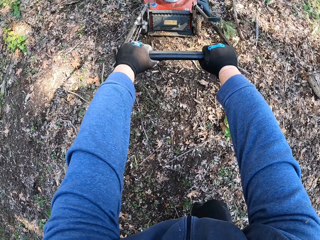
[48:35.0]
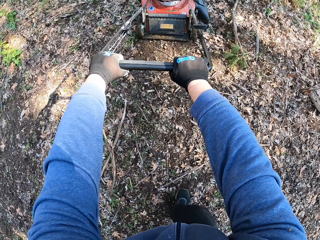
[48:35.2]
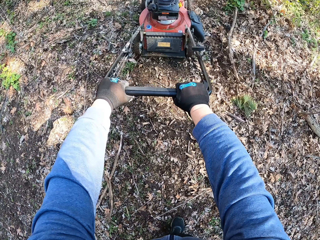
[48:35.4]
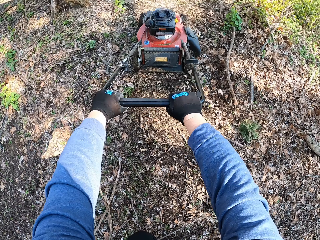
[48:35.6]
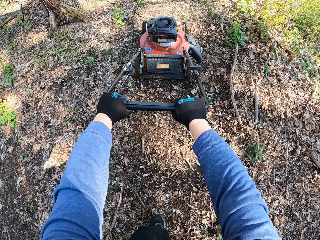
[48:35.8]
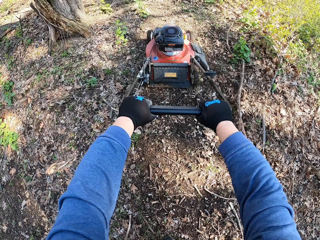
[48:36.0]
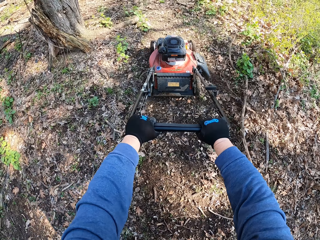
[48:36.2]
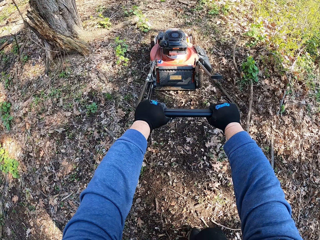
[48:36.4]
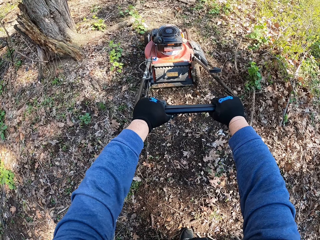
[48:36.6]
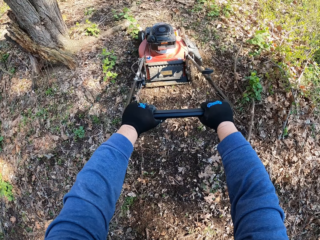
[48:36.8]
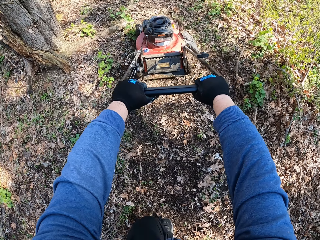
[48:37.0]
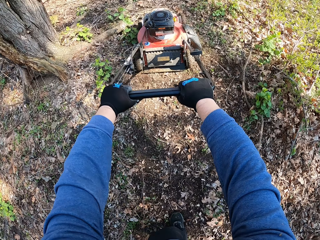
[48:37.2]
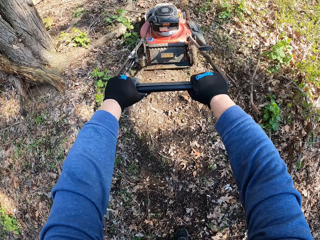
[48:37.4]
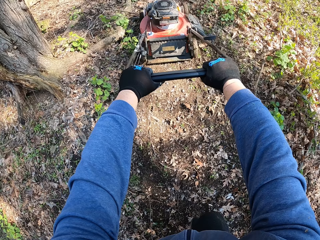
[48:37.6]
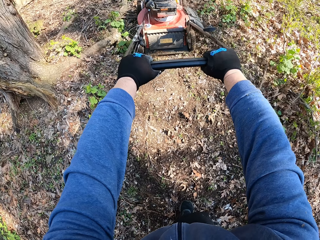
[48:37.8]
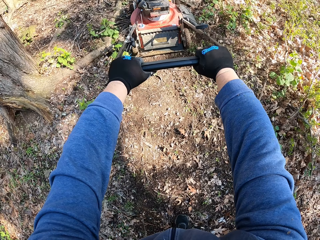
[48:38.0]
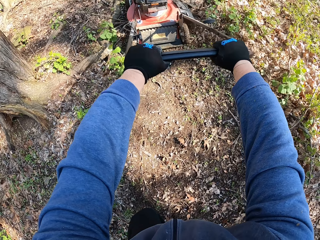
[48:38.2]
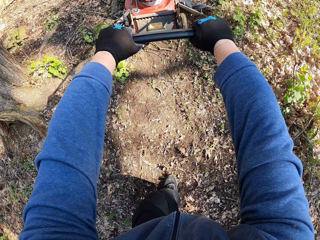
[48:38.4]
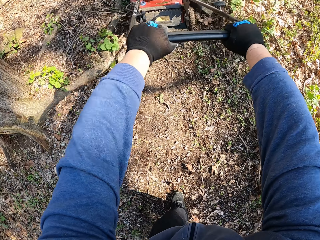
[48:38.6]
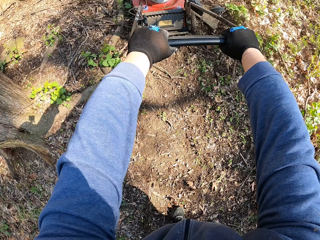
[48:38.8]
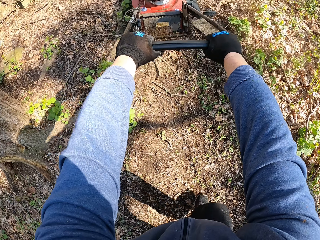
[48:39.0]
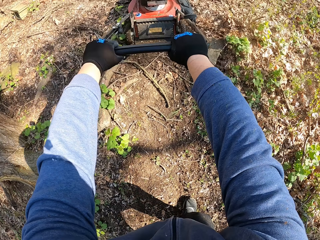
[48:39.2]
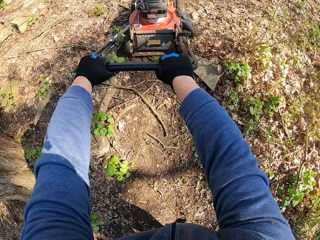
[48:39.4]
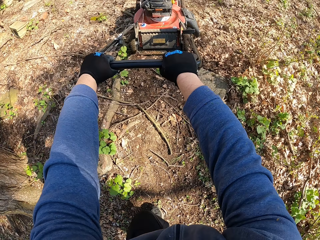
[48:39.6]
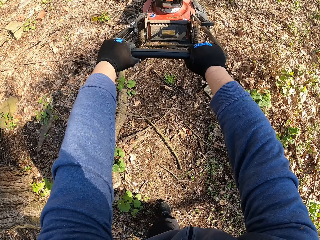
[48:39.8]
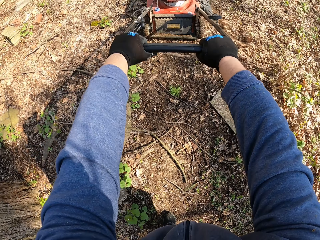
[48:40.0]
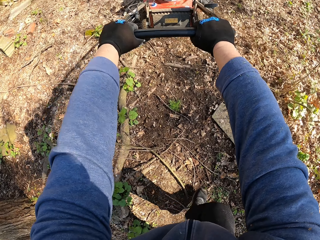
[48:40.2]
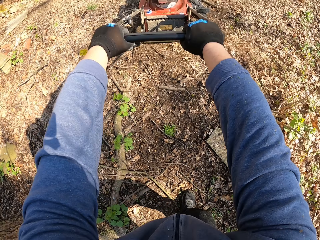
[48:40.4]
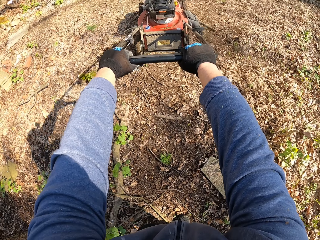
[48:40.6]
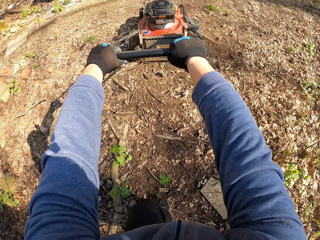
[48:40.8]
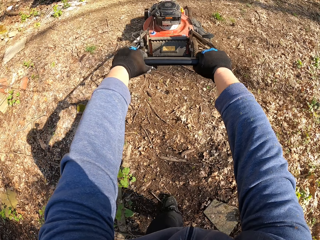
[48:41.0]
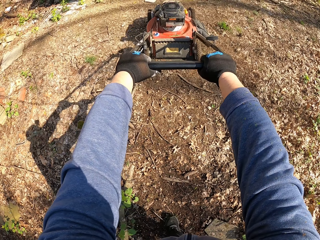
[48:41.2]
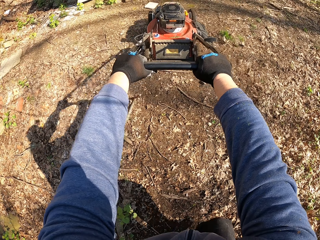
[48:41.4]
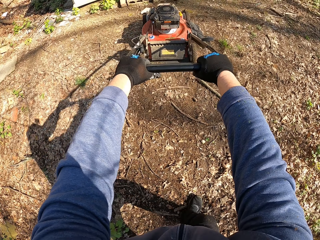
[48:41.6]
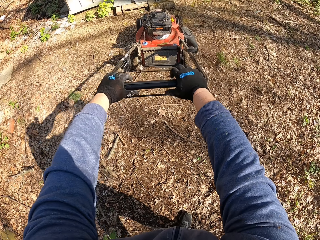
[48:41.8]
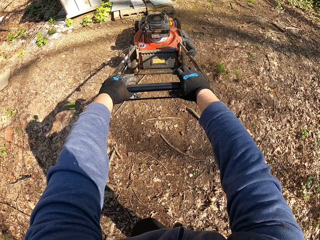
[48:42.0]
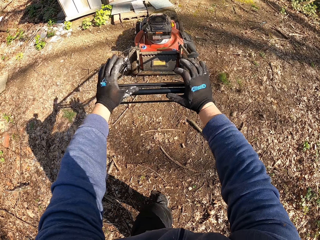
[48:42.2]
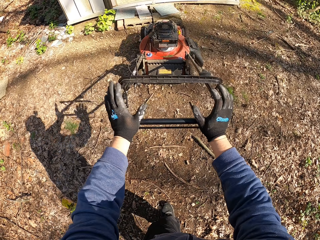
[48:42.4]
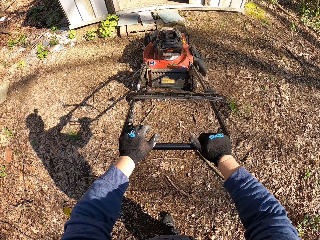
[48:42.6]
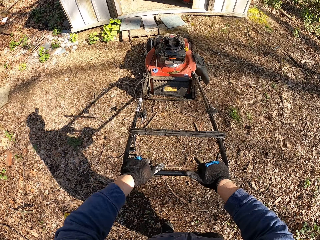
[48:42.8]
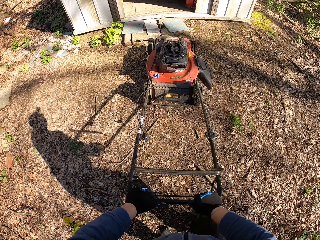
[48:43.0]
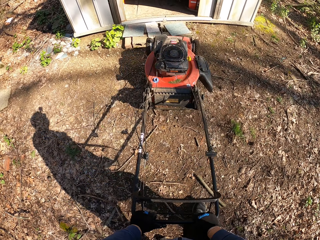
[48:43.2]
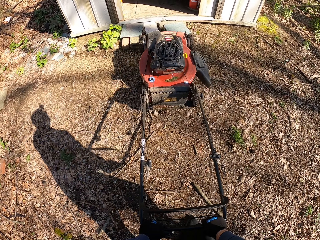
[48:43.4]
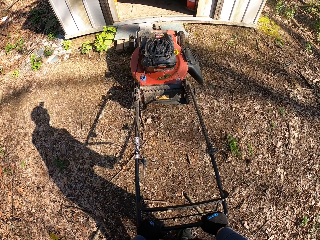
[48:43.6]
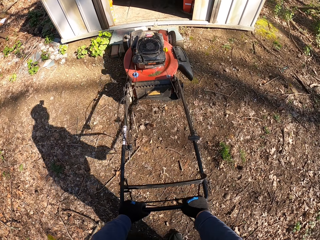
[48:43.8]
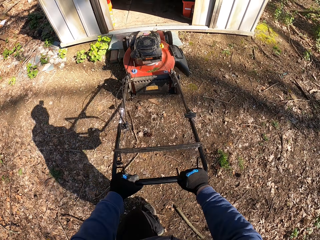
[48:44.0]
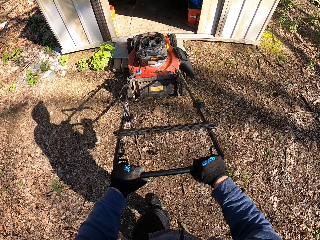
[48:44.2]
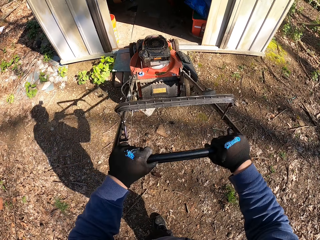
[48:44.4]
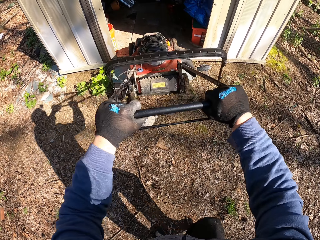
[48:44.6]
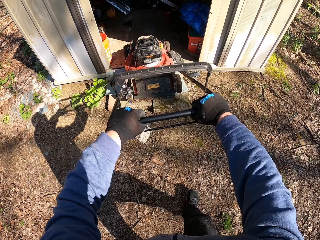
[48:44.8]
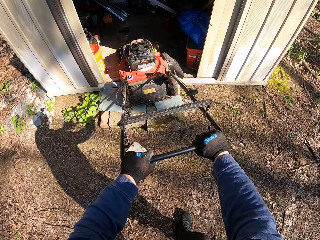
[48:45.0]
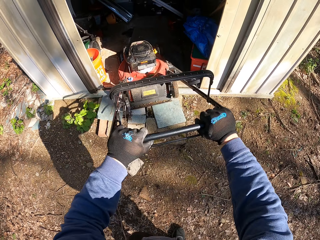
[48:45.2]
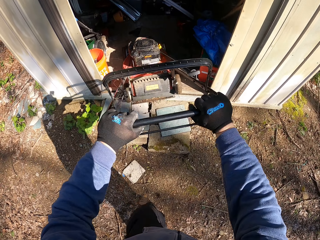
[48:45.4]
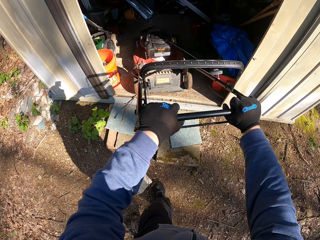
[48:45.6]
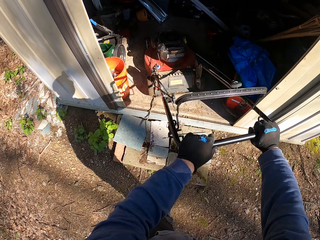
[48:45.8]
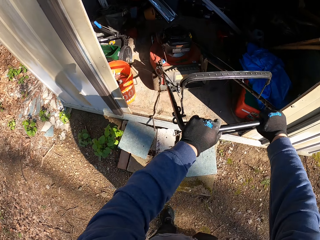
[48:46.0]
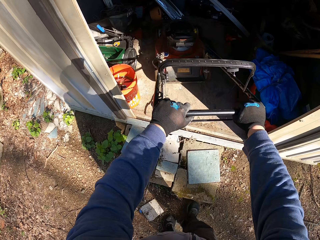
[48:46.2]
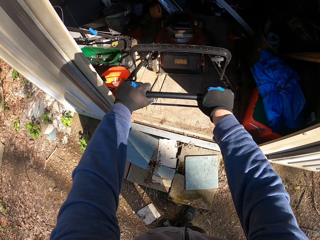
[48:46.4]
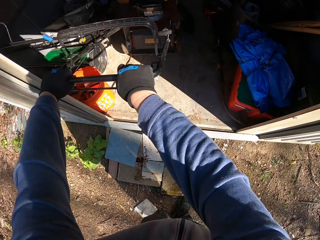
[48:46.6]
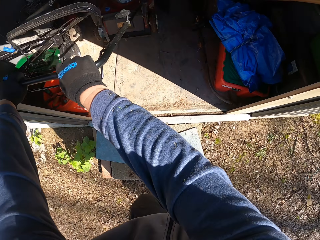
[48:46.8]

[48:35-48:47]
The camera wearer drives the lawn mower on the sand. They push the lawn mower into a garage. They drive the lawn mower into a store.

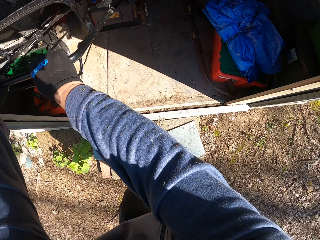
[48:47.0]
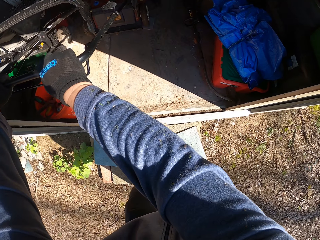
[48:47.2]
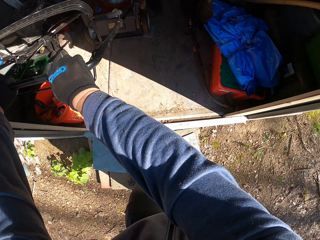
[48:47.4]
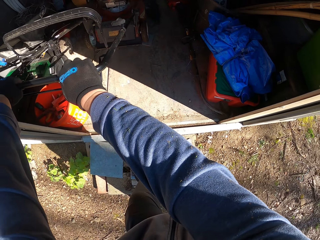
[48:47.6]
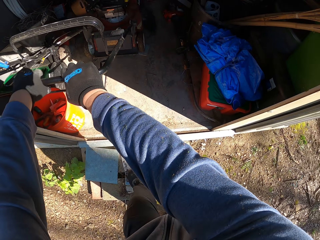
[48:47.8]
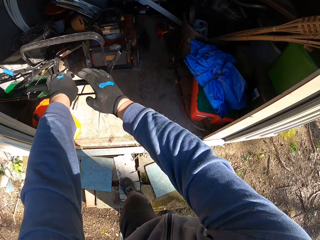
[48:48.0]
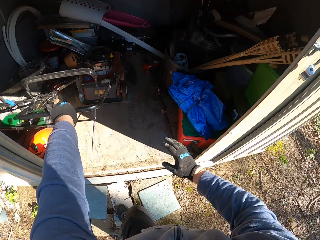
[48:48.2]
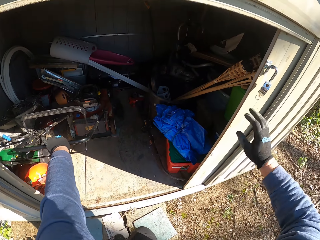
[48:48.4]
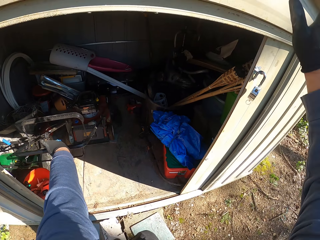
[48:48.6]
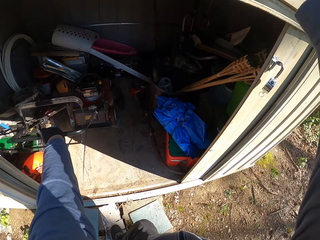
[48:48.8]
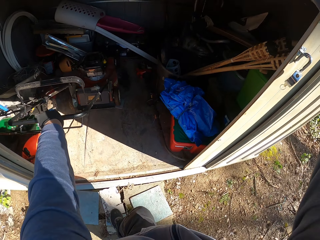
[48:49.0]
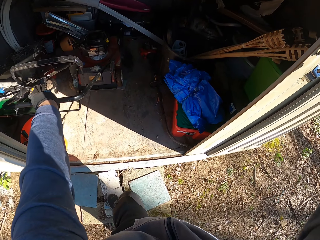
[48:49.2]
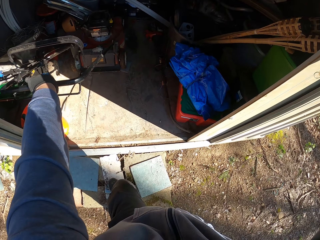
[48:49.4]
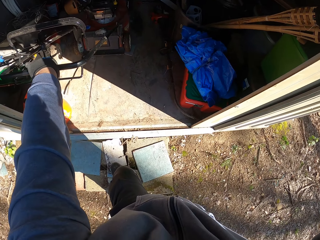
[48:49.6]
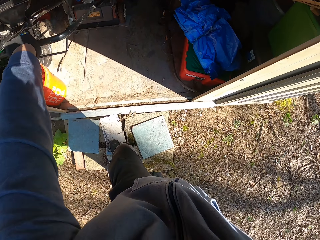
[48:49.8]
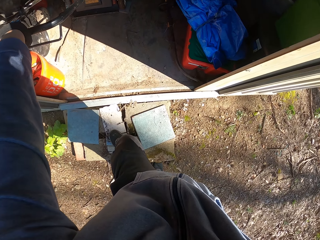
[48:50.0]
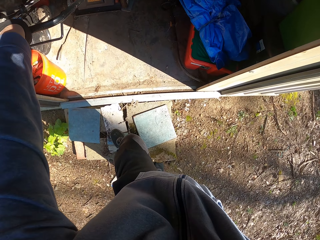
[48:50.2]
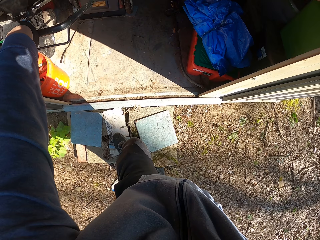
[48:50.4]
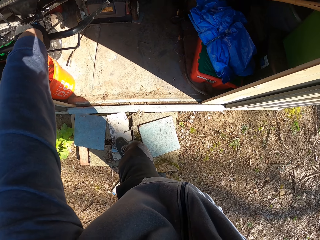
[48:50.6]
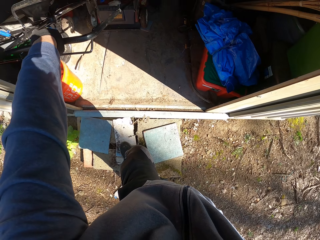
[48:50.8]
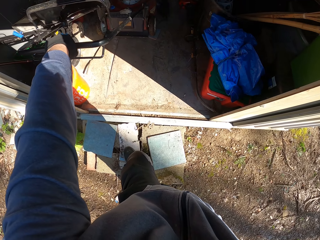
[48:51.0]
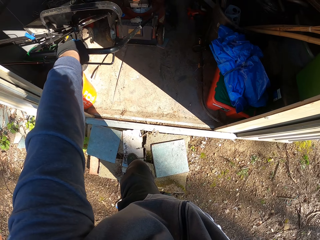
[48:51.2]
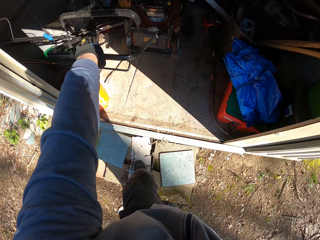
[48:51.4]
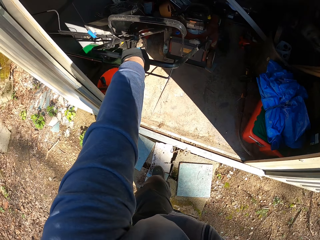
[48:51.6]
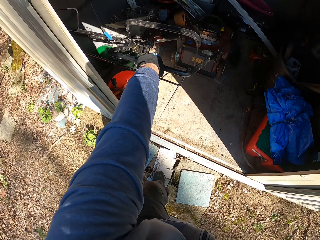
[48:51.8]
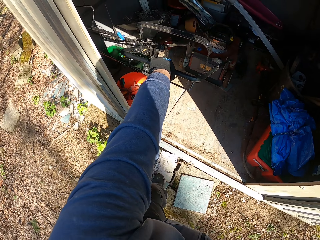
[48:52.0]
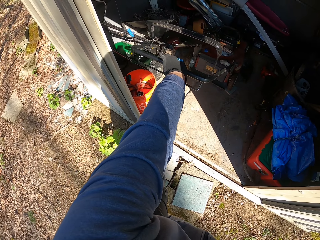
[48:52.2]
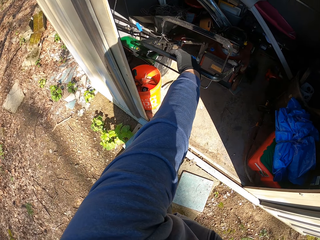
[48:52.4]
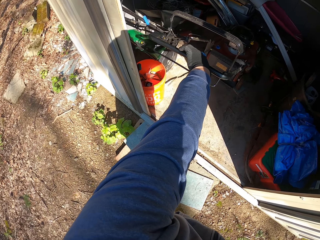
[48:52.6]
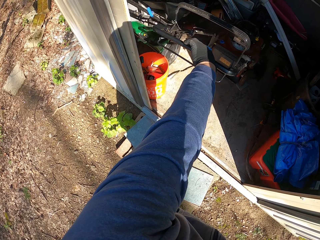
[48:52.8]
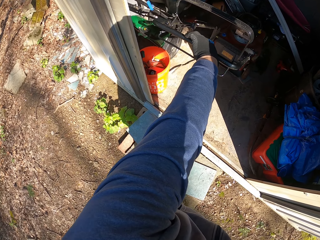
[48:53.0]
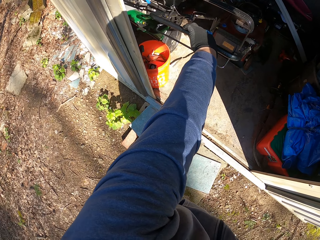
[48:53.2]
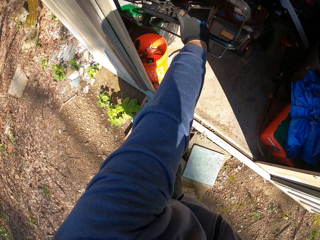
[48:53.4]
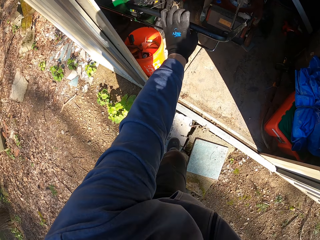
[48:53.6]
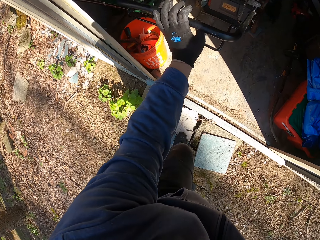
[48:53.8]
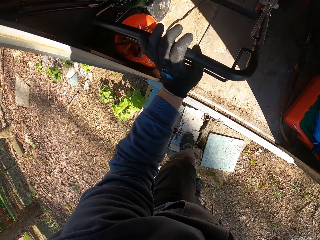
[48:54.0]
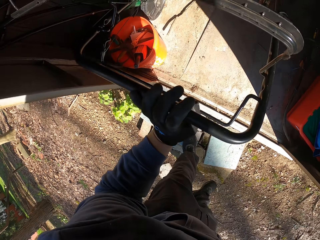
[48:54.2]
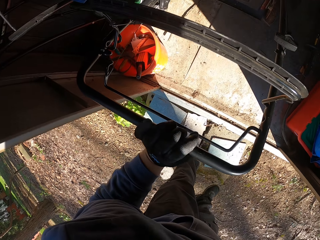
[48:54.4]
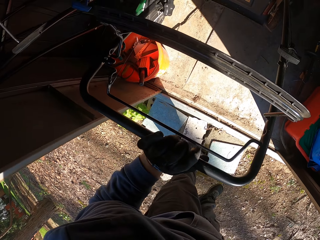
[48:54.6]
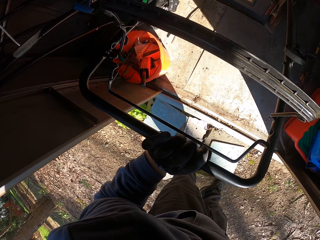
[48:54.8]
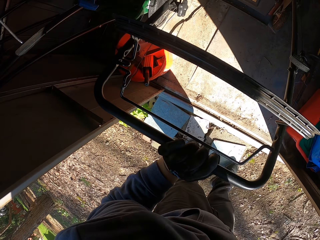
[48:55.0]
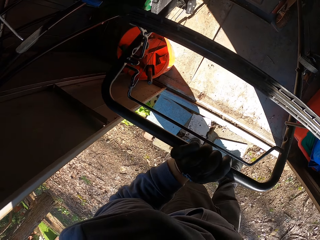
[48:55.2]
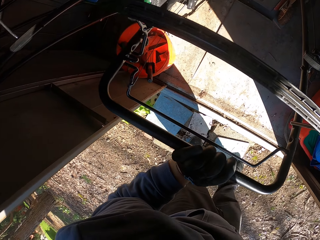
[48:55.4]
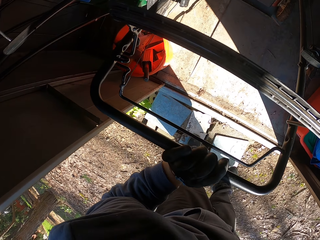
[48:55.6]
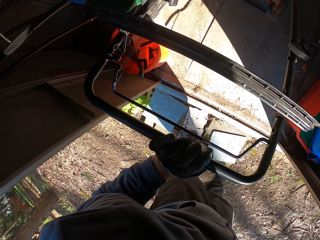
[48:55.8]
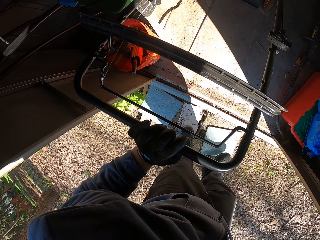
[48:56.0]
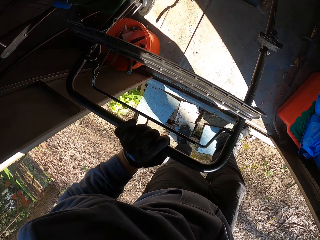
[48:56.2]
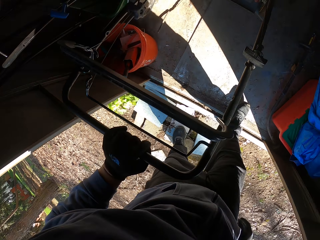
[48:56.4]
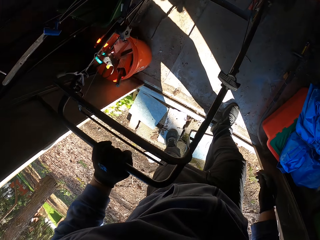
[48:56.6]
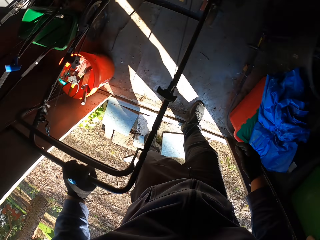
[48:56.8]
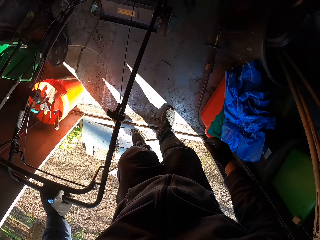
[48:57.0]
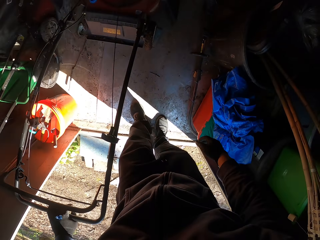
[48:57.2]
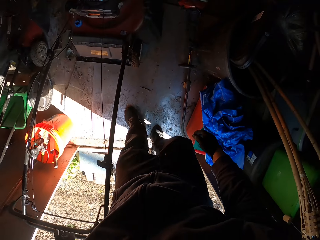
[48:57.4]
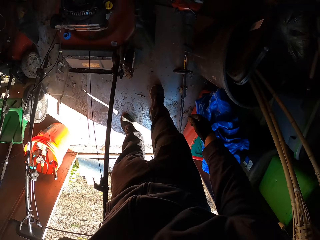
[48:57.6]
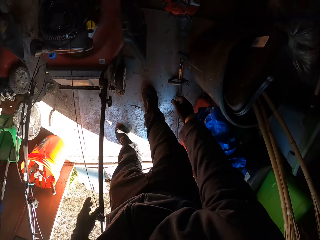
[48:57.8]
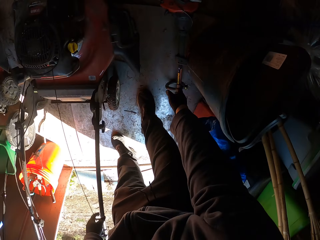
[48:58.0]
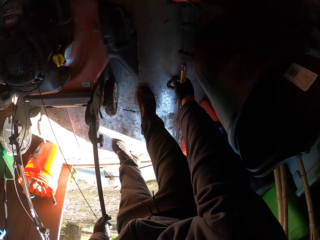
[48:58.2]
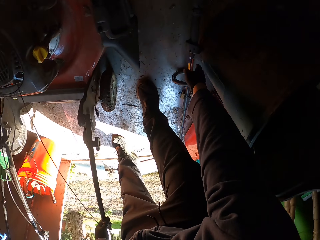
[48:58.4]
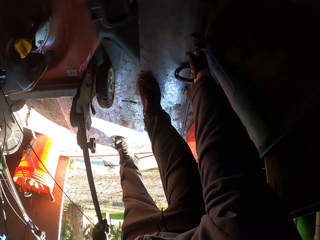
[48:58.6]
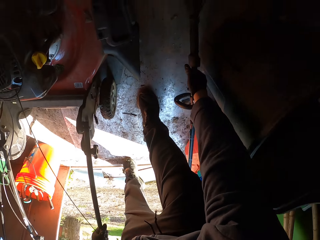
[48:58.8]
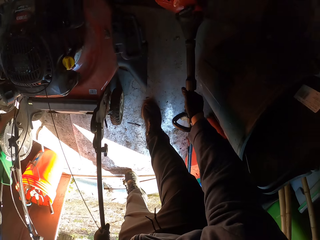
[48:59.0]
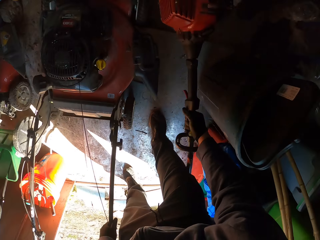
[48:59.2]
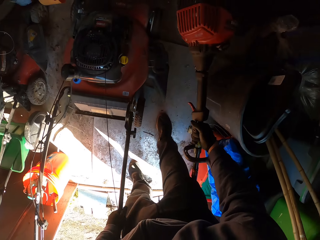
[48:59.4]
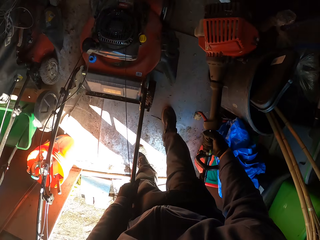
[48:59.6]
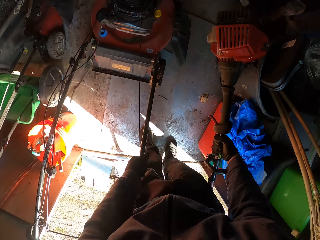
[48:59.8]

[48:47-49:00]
The camera wearer pulls his hand off the lawn mower handle. He pushes up the garage door. He holds the lawn mower. He walks into the garage. He picks up a grass trimmer with his right hand. He bends.
